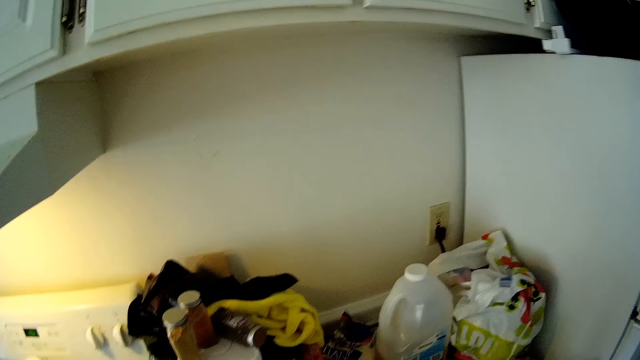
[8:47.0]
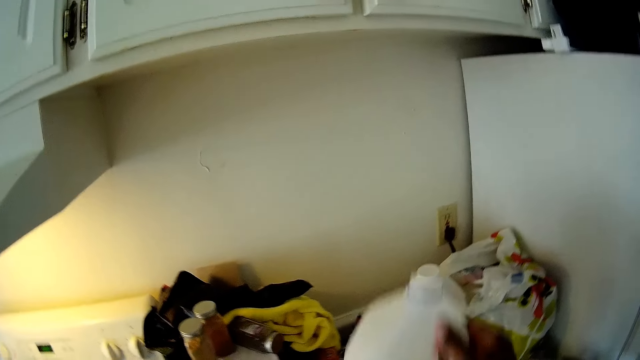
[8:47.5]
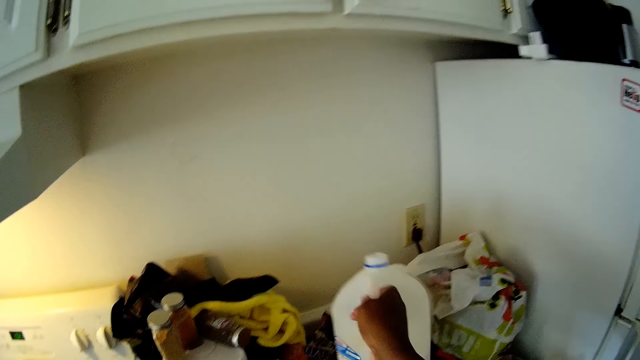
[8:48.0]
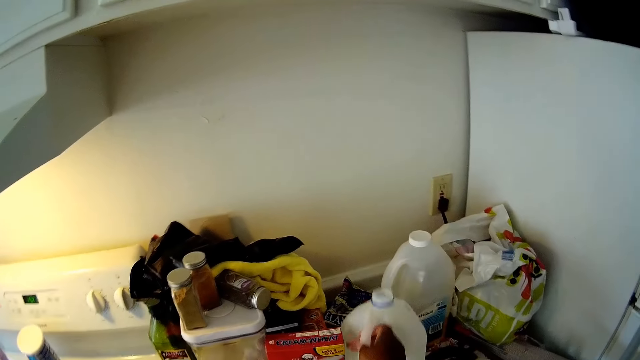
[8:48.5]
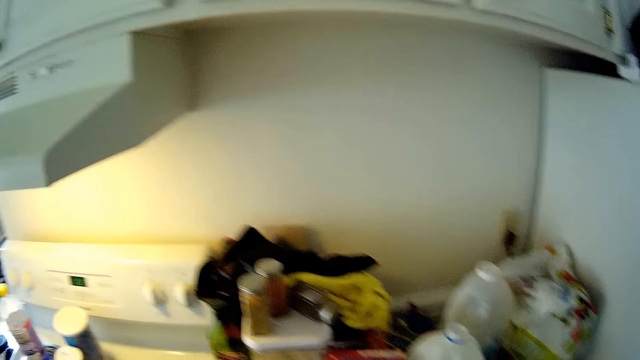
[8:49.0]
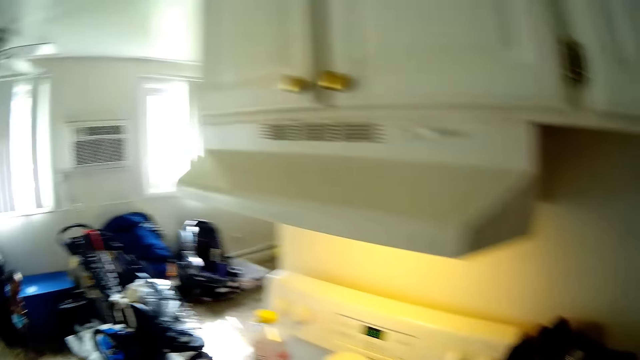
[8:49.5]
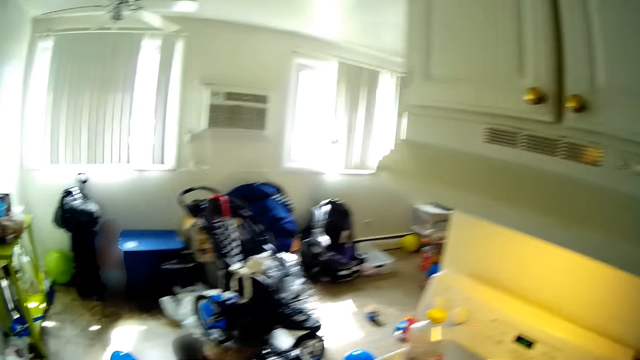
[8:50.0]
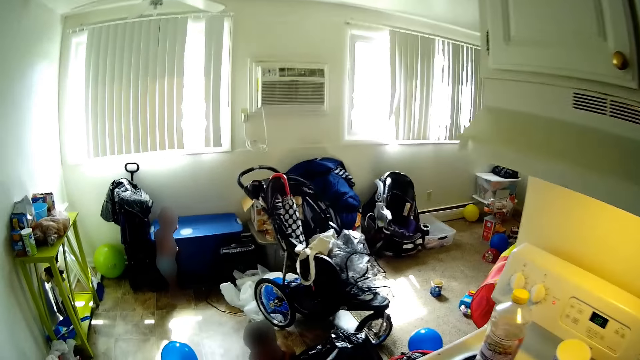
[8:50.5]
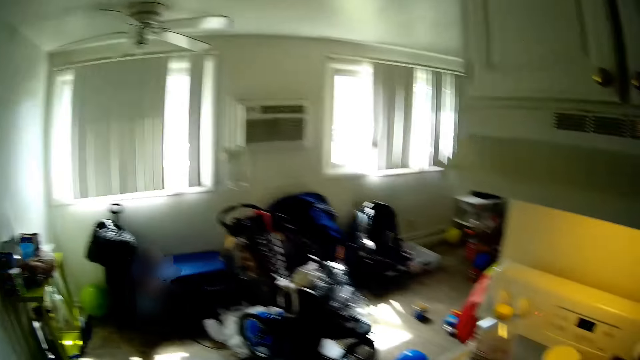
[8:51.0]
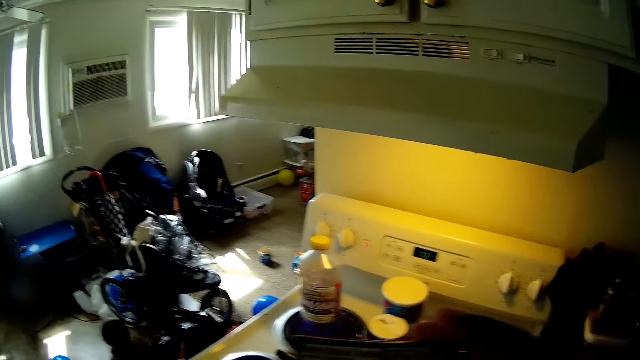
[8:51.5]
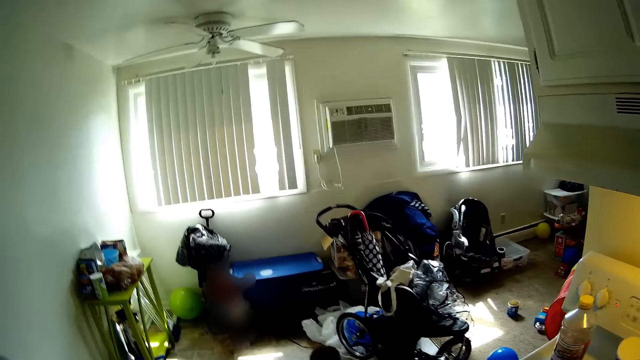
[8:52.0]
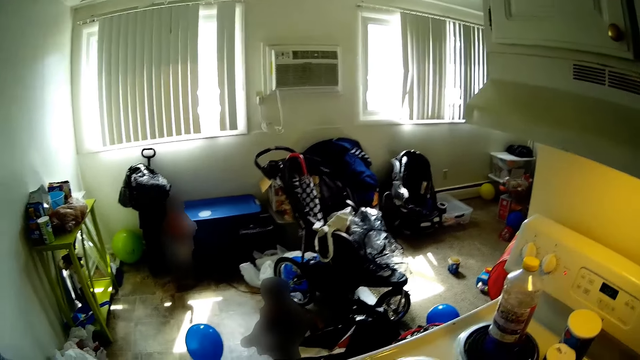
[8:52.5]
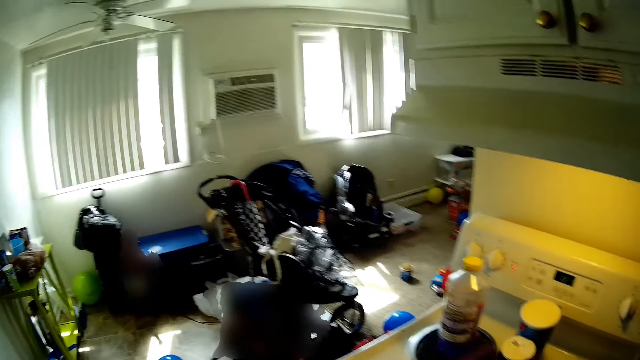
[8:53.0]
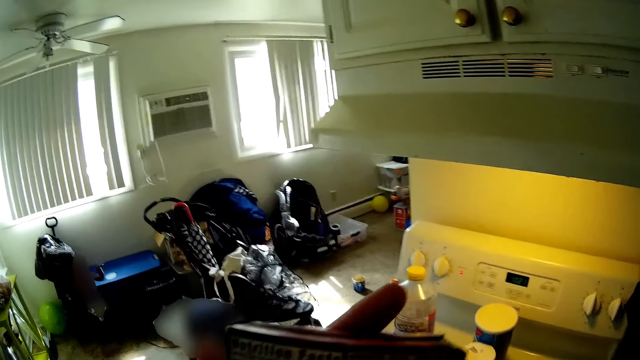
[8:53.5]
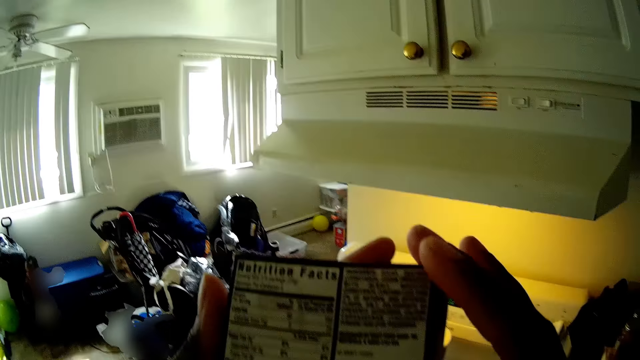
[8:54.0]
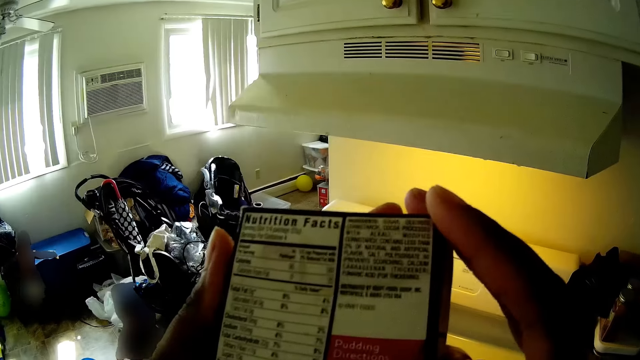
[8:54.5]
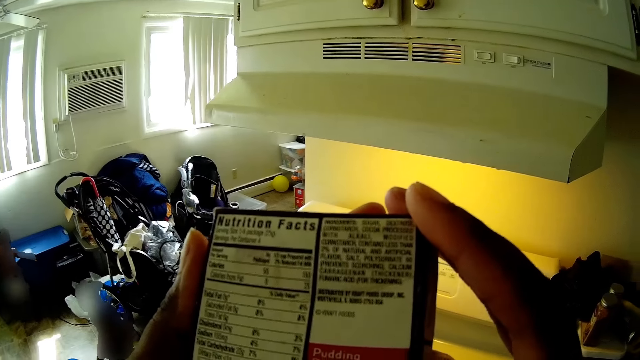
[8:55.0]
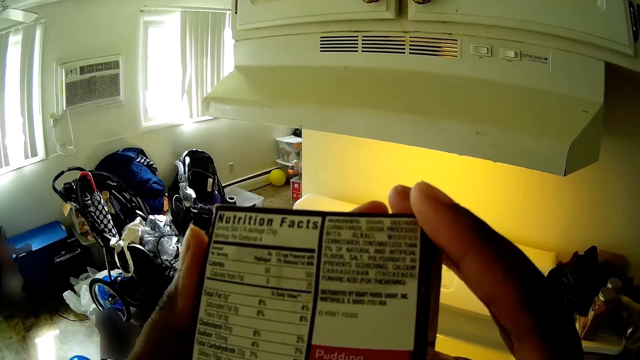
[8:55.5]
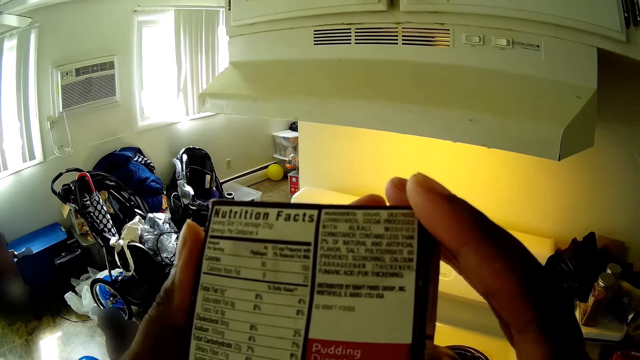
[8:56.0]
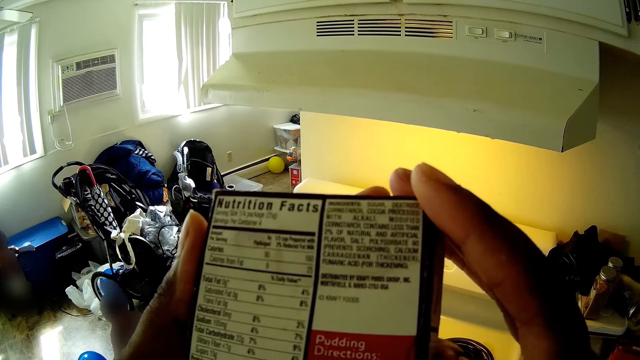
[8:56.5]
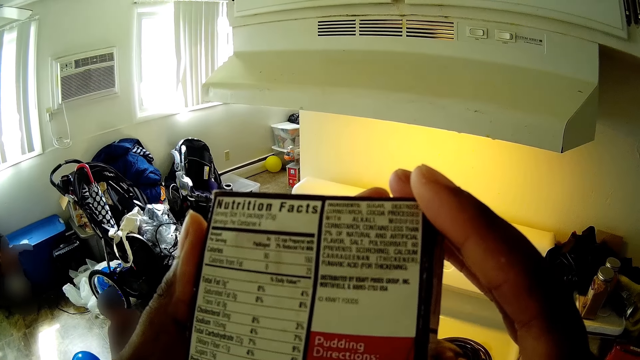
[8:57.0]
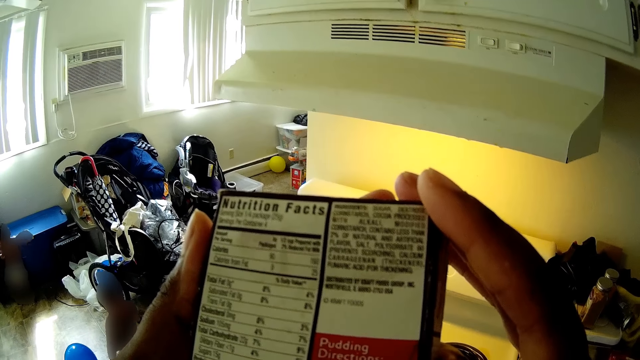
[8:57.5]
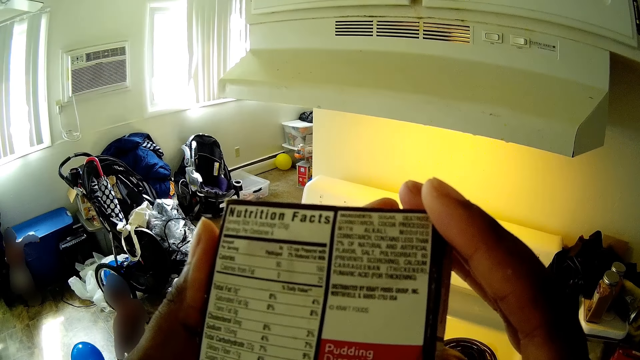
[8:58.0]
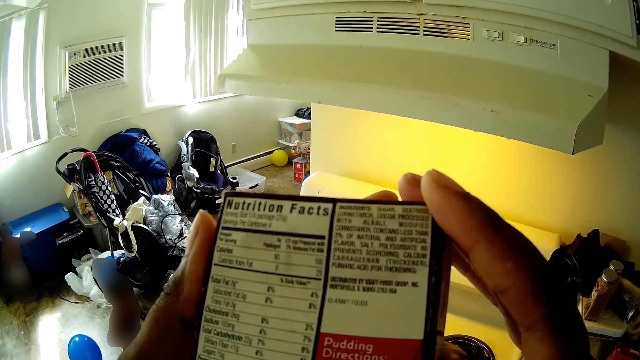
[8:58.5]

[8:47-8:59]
The camera wearer drops the bottle of milk on the cabinet with her right hand. She looks around. She holds the pudding pack with both hands. She reads.

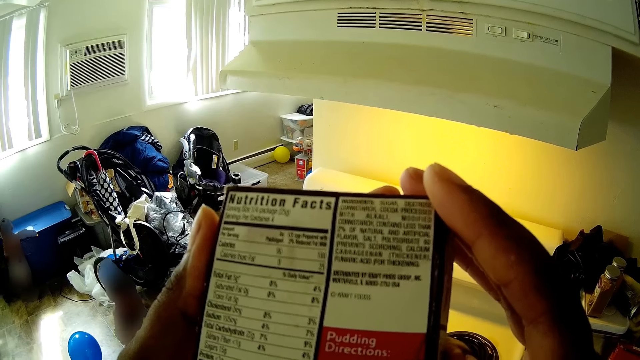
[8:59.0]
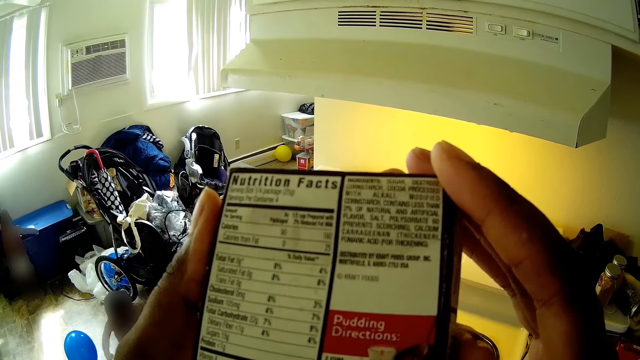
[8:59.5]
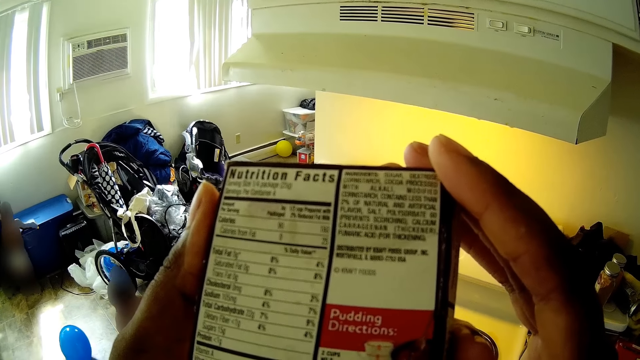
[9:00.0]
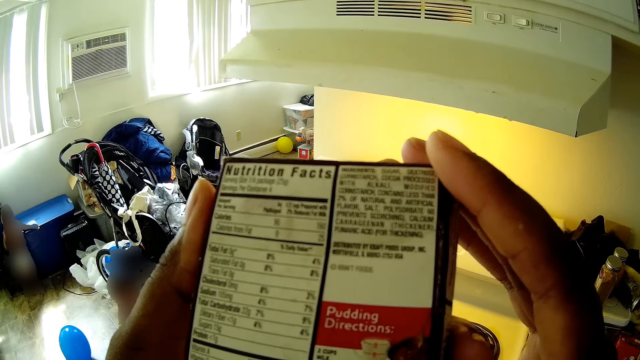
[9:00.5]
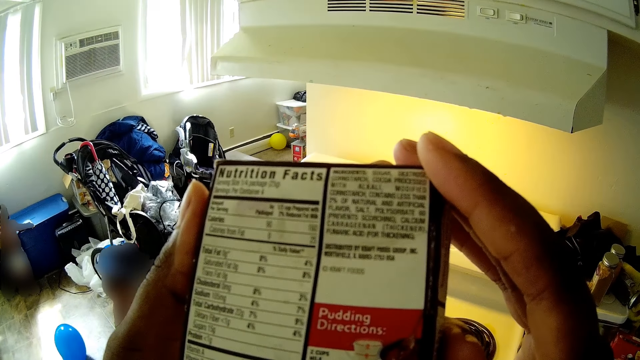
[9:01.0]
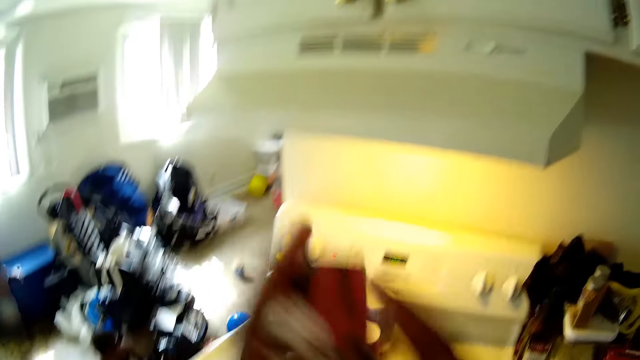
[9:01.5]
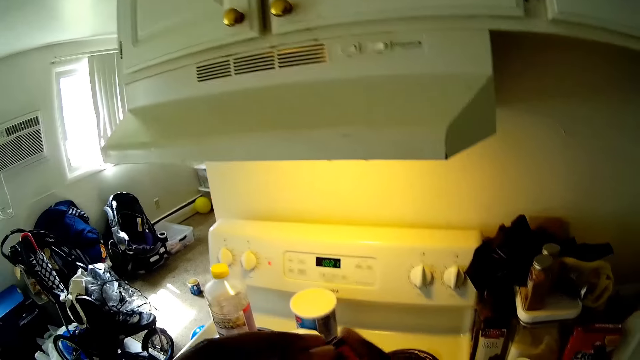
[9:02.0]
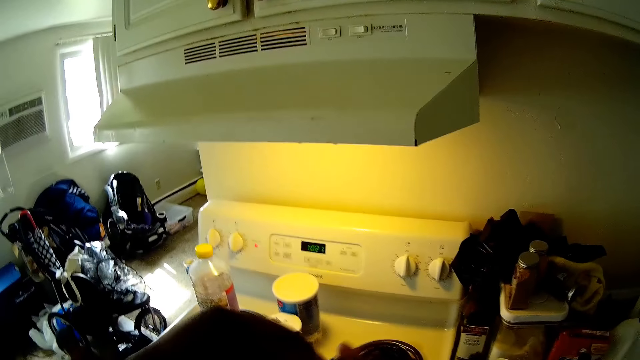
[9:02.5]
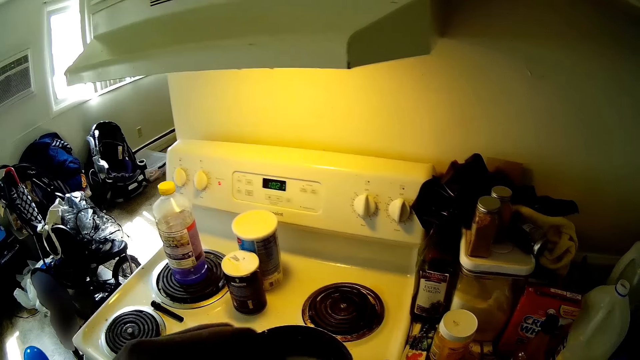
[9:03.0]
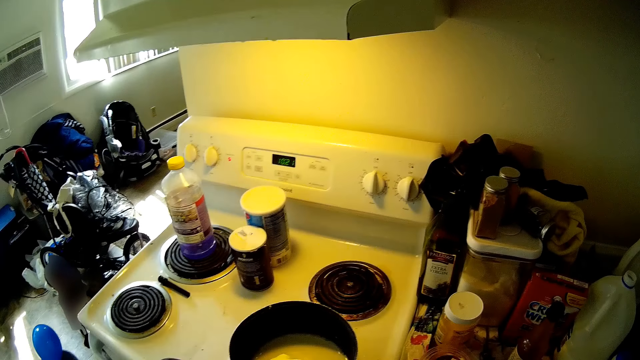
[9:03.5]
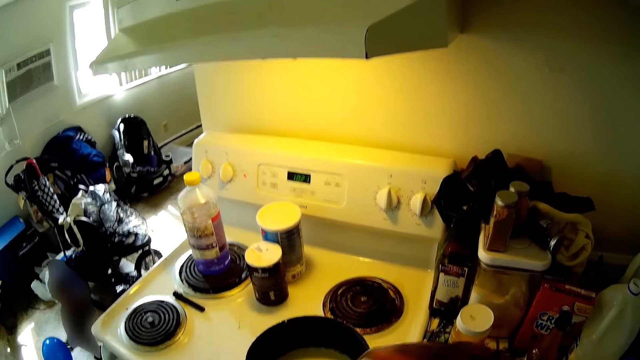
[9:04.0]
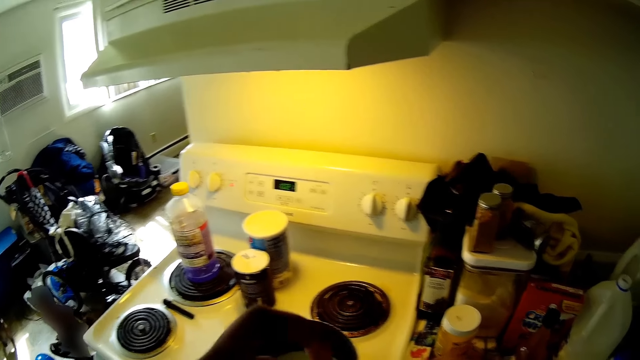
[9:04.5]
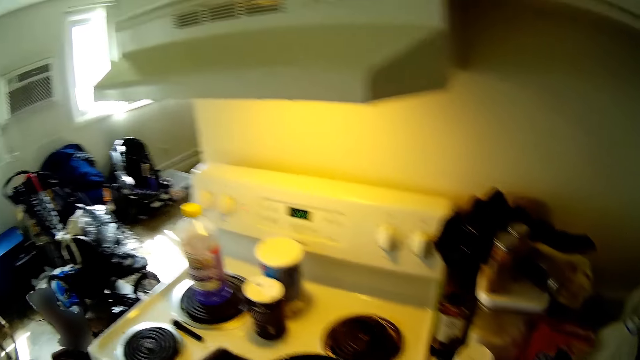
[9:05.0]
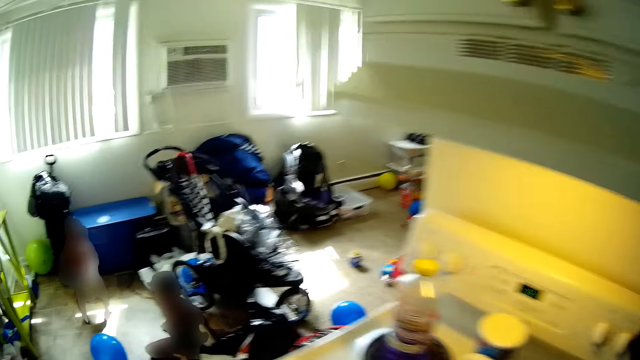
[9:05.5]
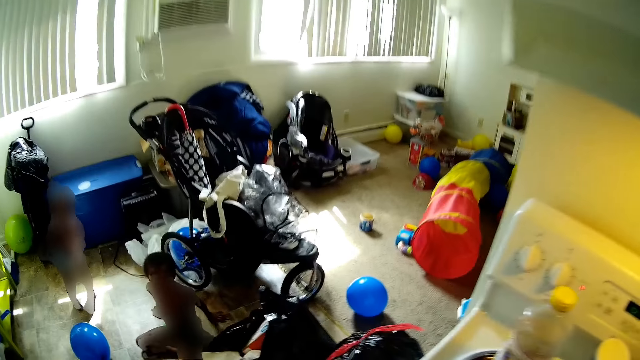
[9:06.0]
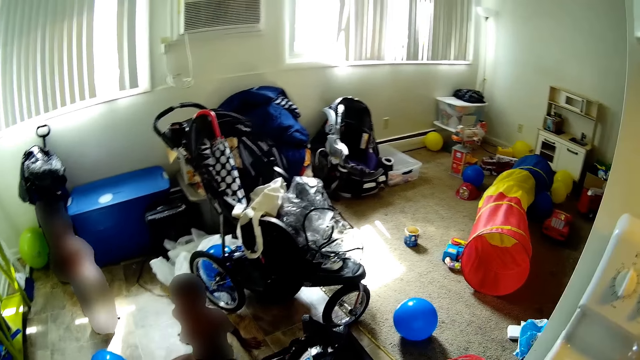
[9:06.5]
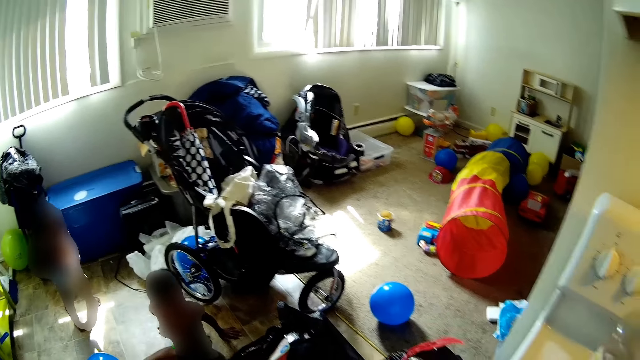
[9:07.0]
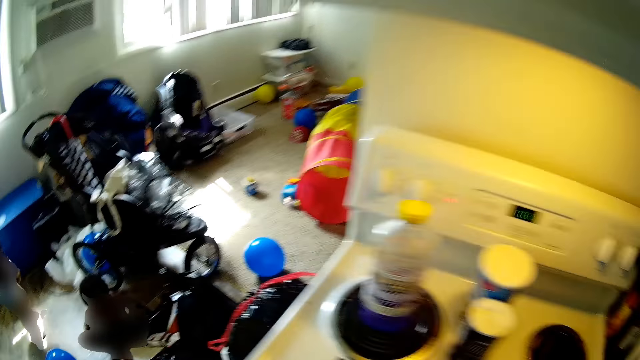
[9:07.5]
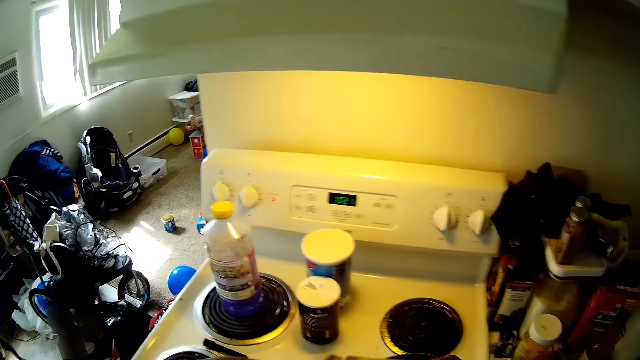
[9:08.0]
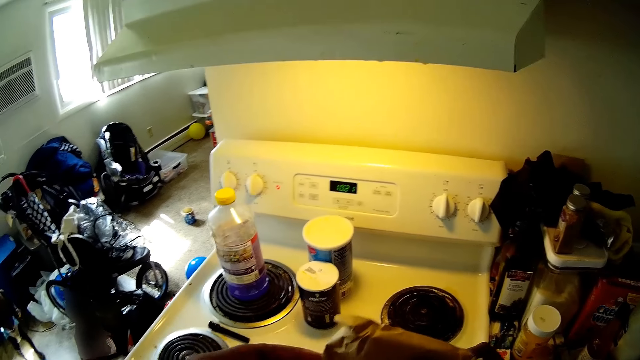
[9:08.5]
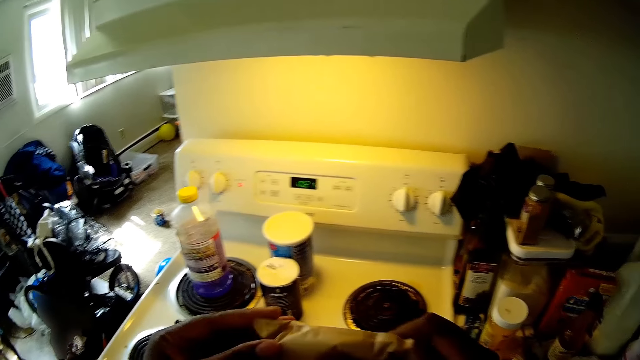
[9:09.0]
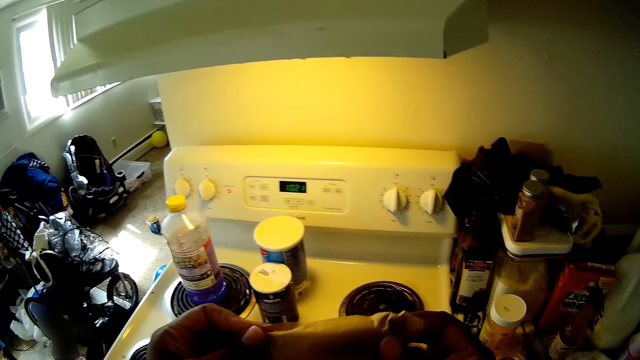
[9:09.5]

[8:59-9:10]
The camera wearer drops the Weet-Bix box. They tear the pudding pack with both hands.
